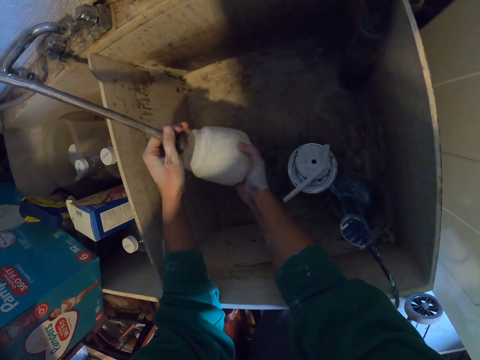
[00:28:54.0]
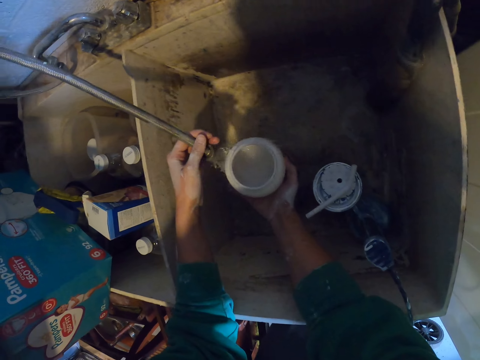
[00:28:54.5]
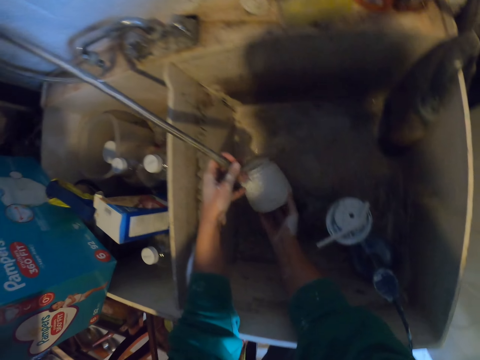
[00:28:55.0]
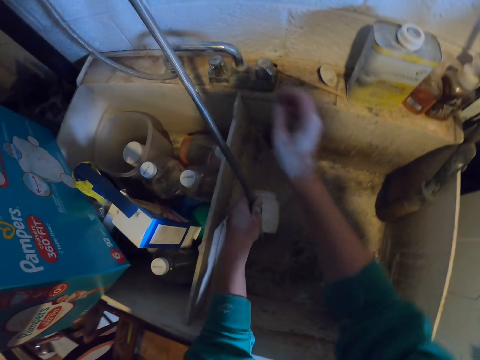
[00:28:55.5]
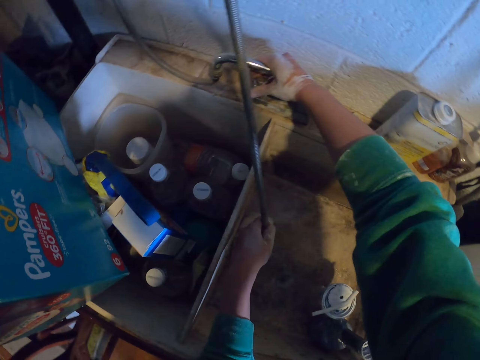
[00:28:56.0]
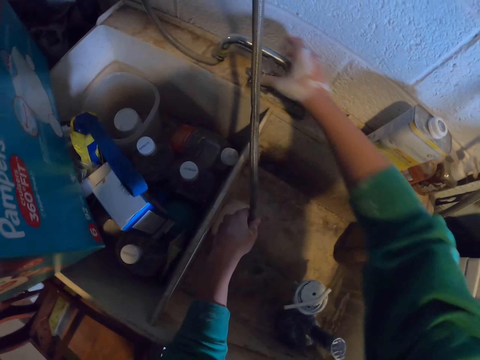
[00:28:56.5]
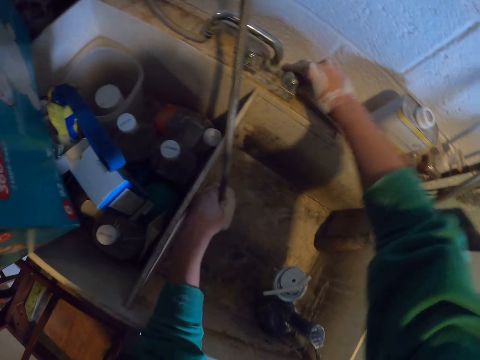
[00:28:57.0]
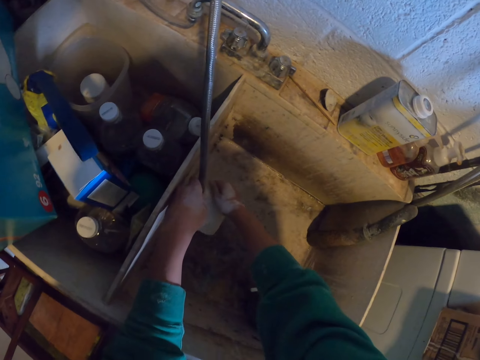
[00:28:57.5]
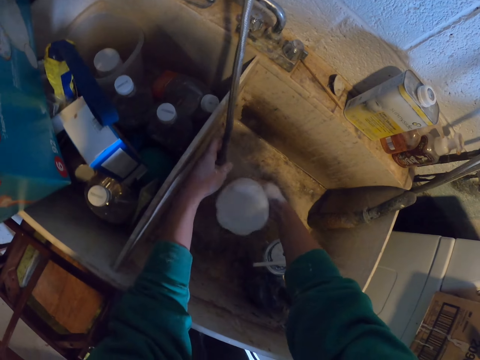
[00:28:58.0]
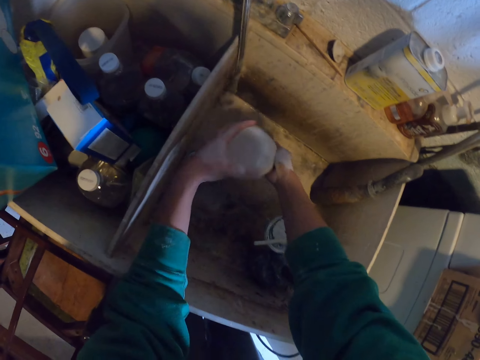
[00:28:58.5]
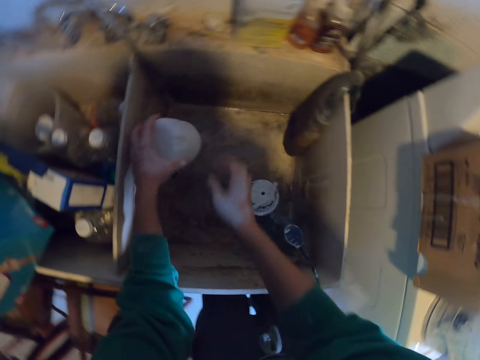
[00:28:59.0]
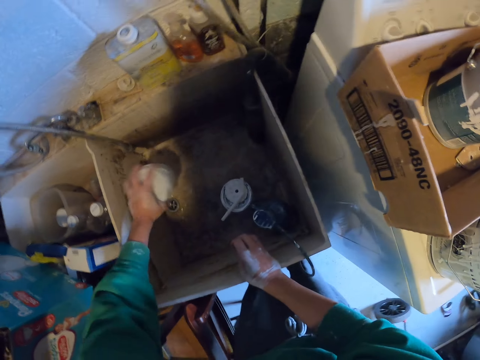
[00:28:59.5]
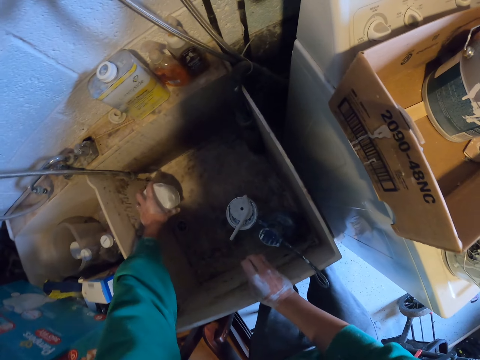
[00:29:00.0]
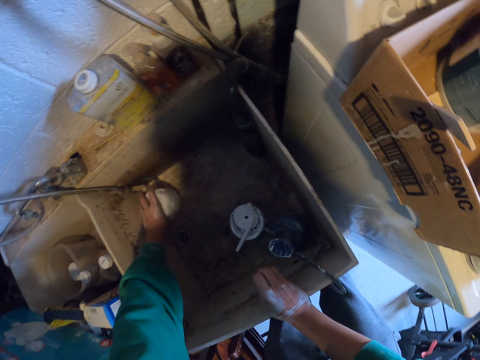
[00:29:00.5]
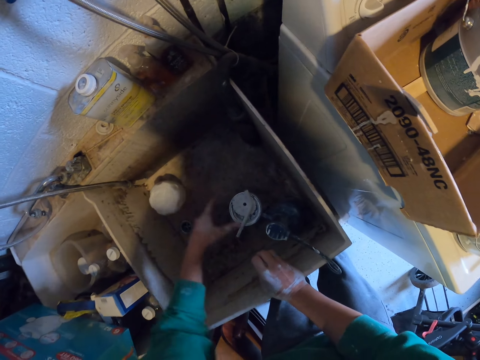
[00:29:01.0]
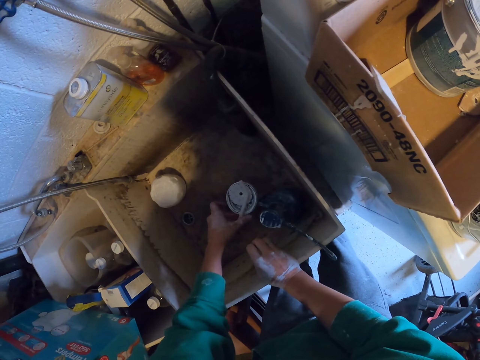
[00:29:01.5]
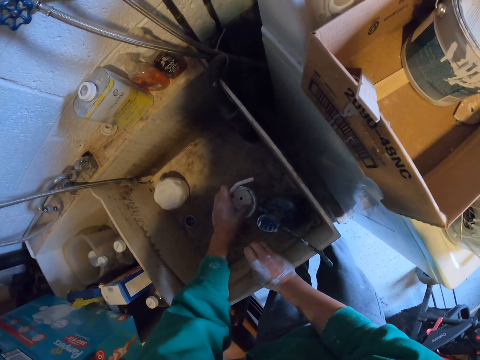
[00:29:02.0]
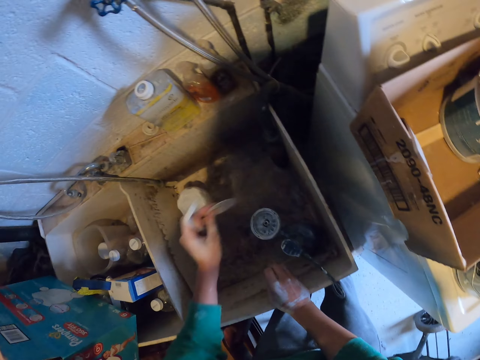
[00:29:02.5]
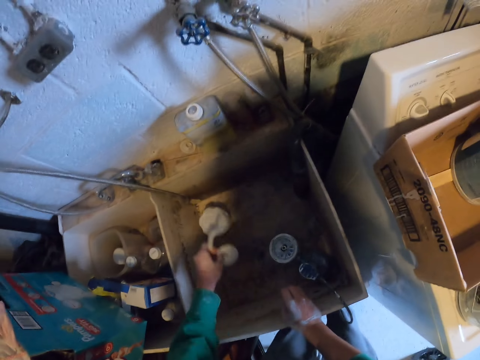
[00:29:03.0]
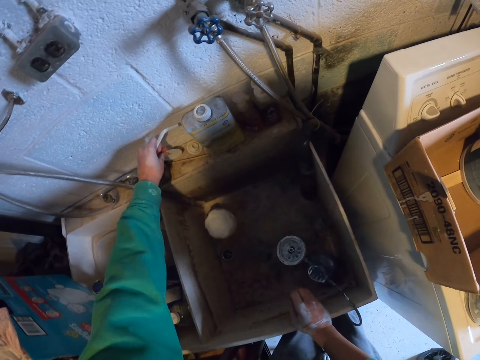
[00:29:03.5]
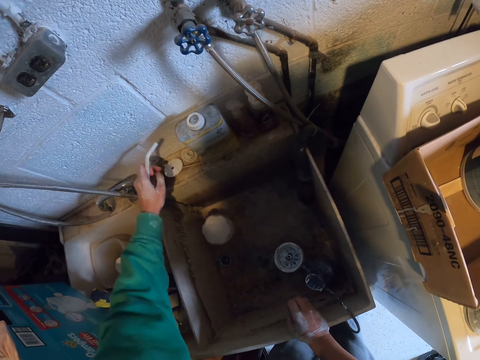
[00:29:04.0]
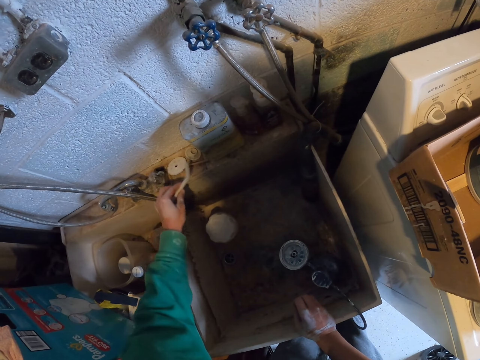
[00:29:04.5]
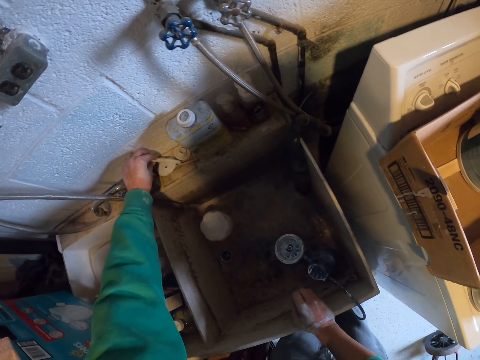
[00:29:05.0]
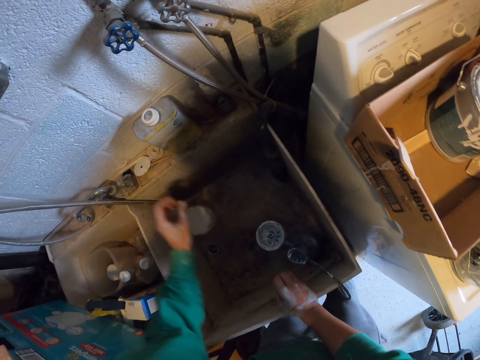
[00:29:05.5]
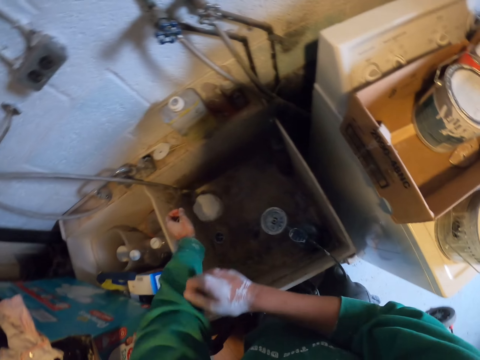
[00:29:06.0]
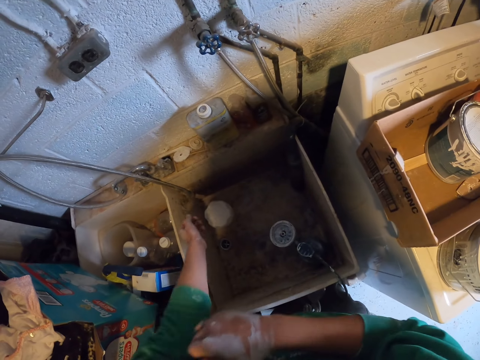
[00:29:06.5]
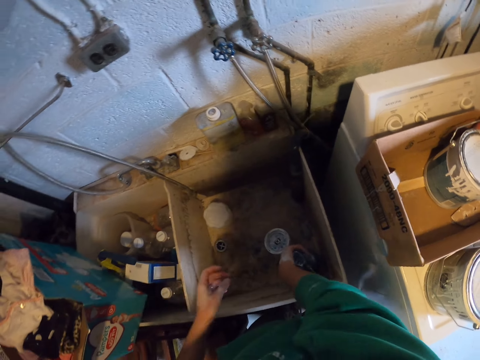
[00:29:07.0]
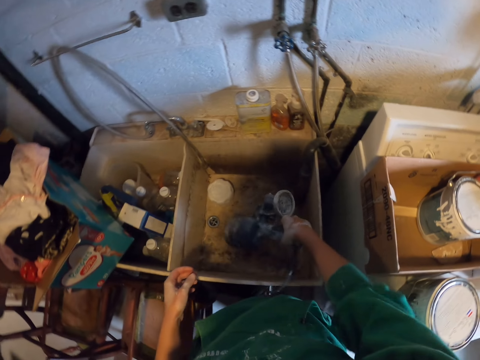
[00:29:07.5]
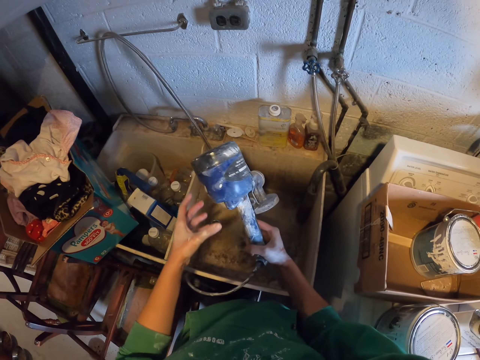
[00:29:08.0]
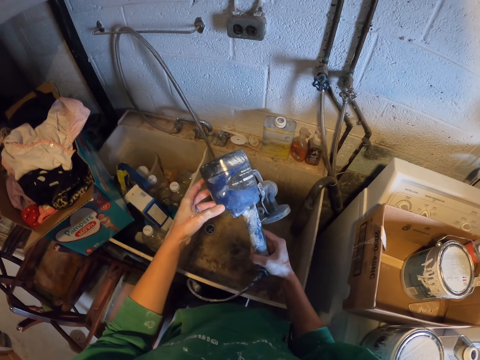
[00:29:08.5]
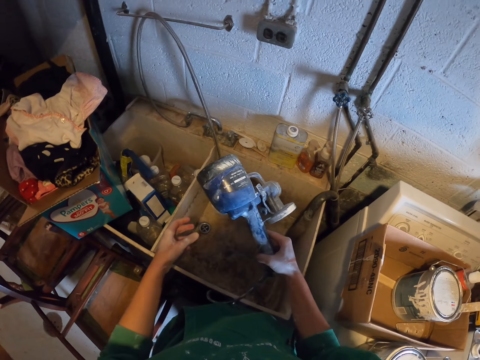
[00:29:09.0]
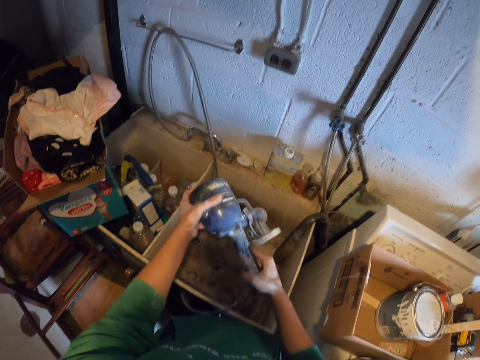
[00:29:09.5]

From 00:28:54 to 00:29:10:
The camera wearer turns off the tap. They pick up the tank of the paint sprayer. They drop the pipe and shake the tin. They place the sprayer tank on the sink. They pick up the pipe and pad of the paint sprayer. They pick up a paint sprayer lid. They shake both the paint sprayer lid and the paint sprayer pipe. They drop the paint sprayer lid. They place the pad and pipe at the side of the sink. They drop the paint sprayer lid again. They pull a shirtsleeve. They fold the sweater. They pick up the paint sprayer.

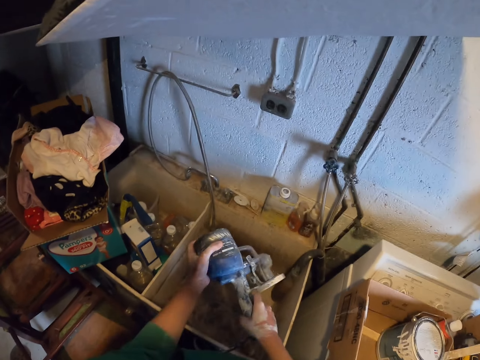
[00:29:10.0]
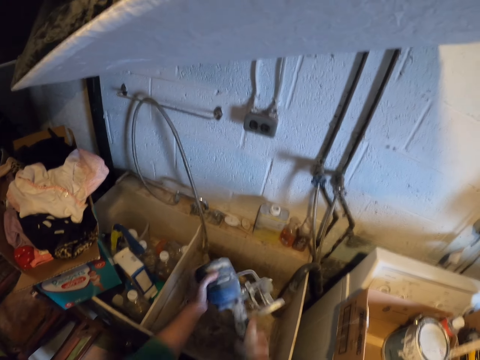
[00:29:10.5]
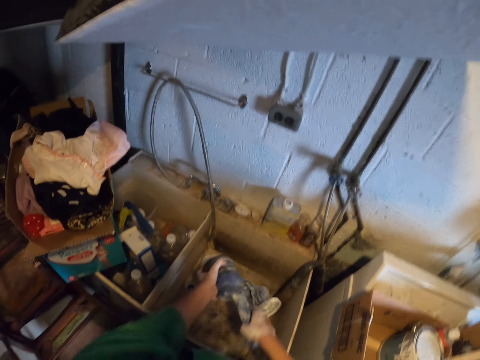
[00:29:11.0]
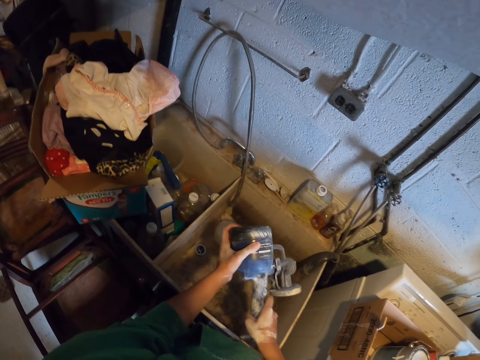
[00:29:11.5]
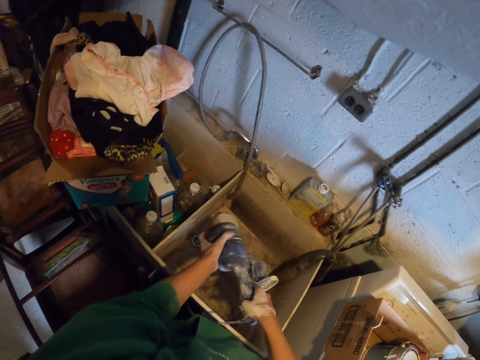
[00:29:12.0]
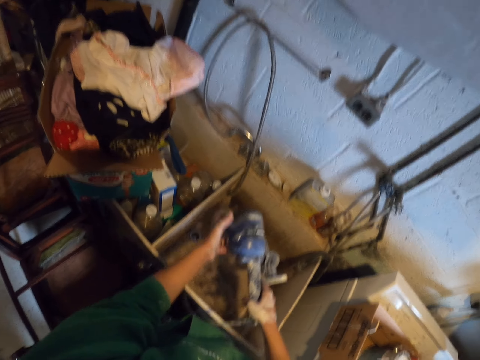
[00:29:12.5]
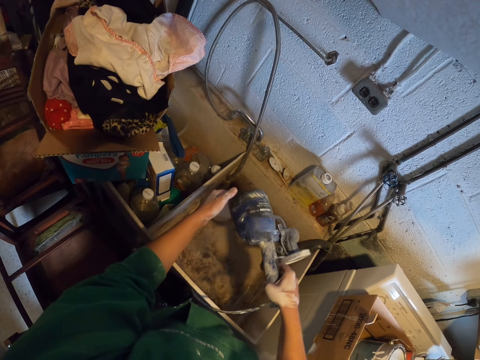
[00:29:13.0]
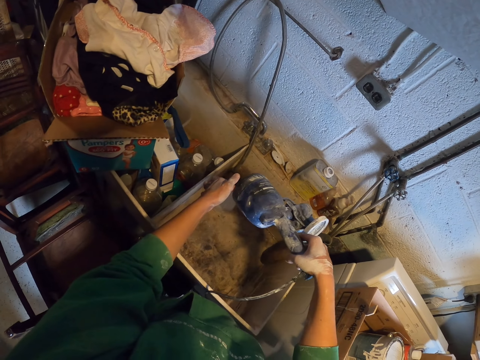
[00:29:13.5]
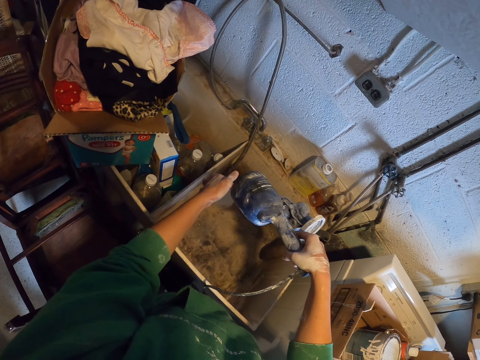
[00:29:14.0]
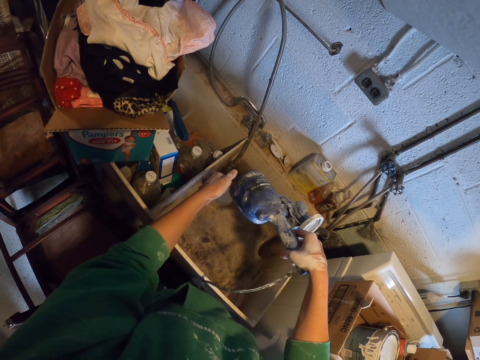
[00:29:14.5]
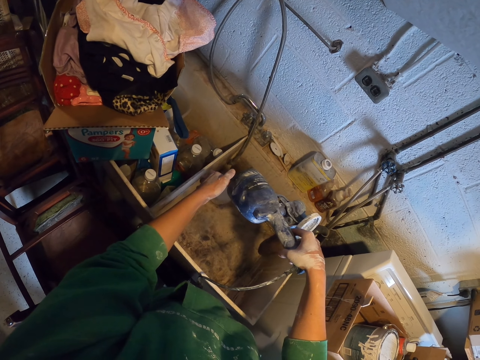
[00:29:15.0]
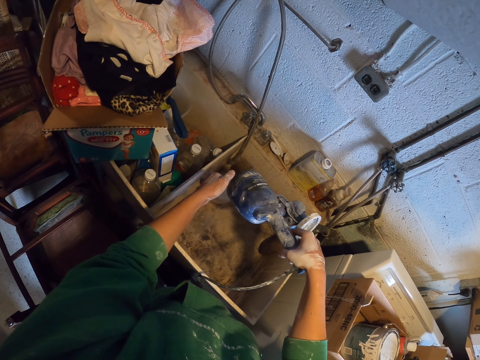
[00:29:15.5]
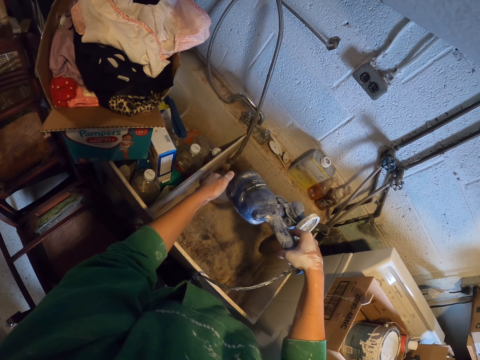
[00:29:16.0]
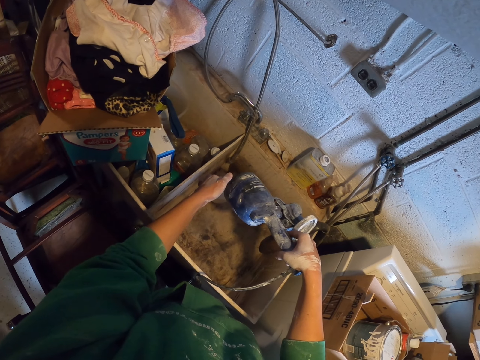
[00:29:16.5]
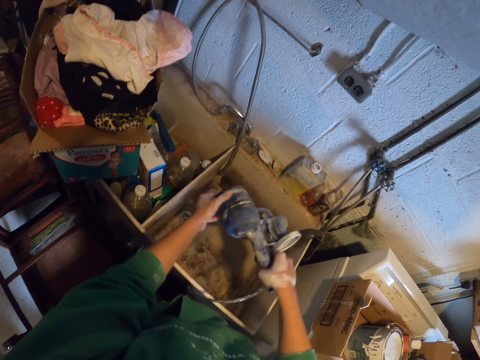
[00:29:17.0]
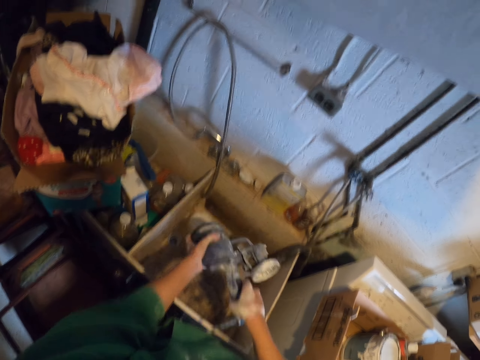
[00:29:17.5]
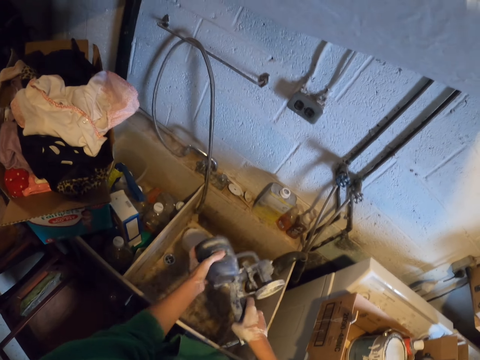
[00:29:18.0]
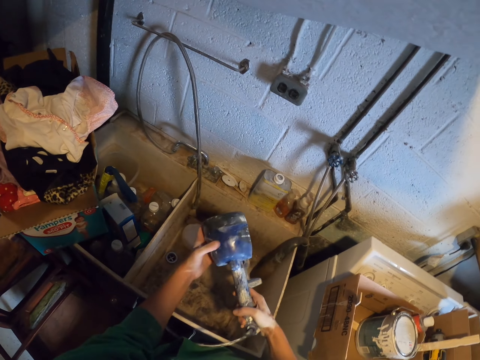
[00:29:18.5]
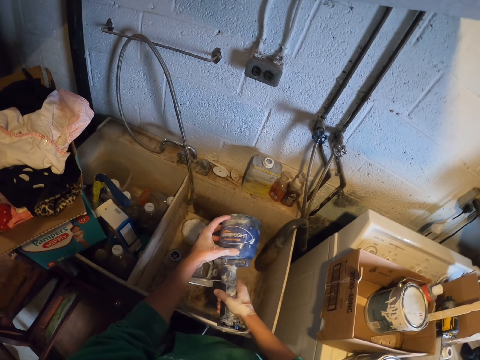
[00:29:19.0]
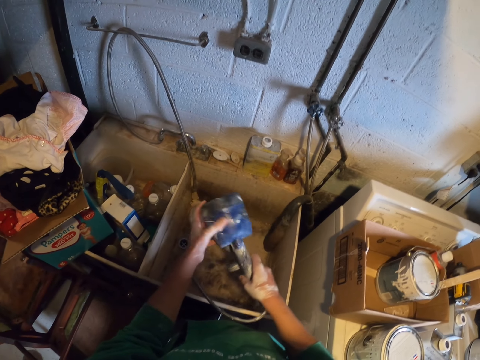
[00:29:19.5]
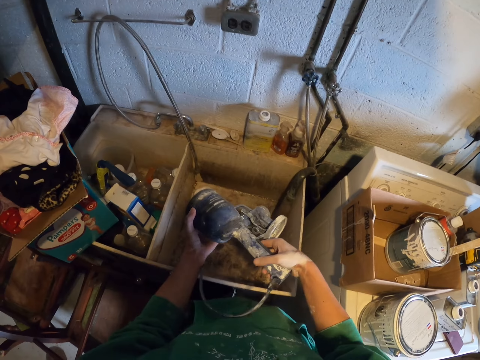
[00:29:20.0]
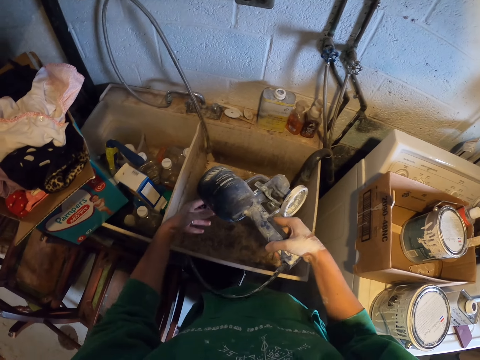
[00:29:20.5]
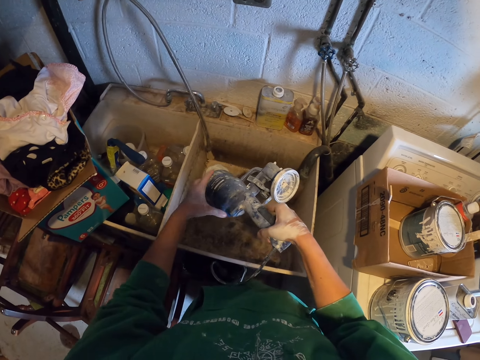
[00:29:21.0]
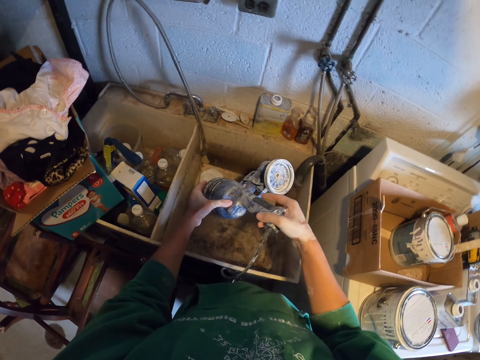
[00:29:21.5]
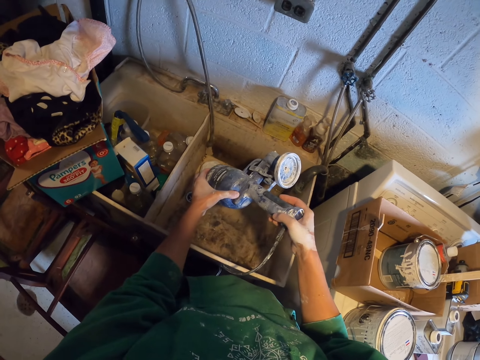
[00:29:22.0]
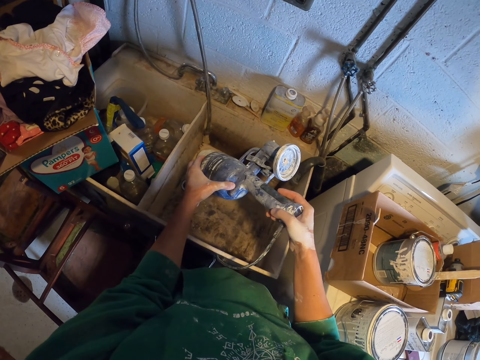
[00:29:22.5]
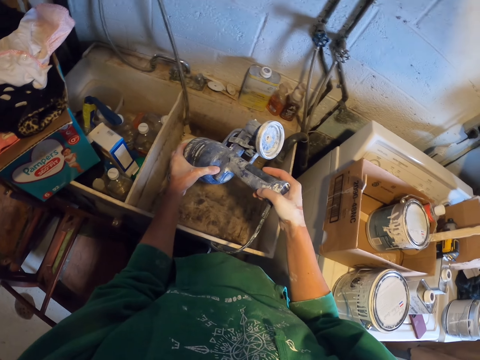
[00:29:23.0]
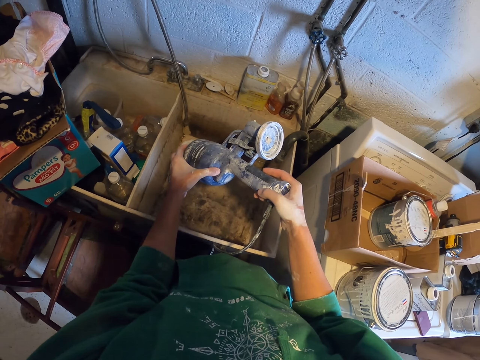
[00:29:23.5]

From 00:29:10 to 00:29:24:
The camera wearer shakes the paint sprayer. They drain the water from the paint sprayer.
